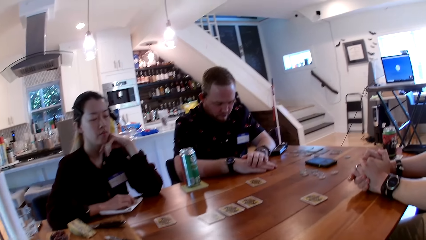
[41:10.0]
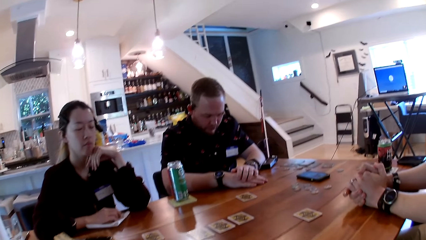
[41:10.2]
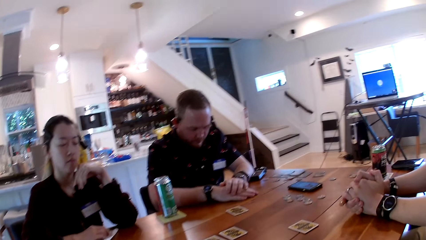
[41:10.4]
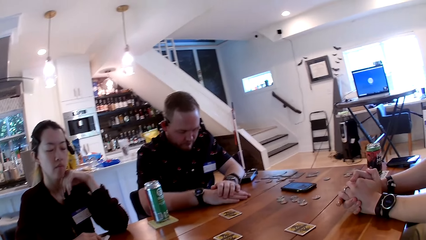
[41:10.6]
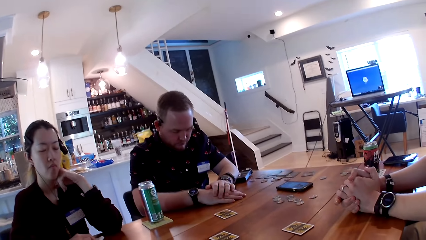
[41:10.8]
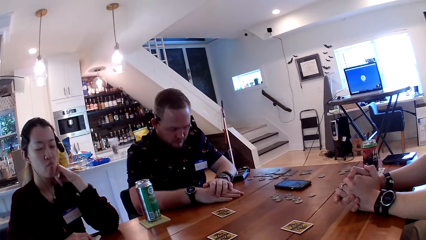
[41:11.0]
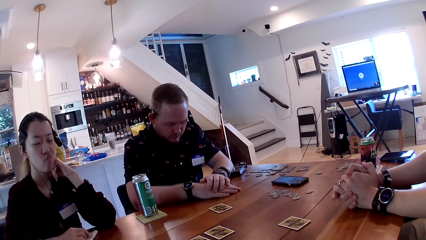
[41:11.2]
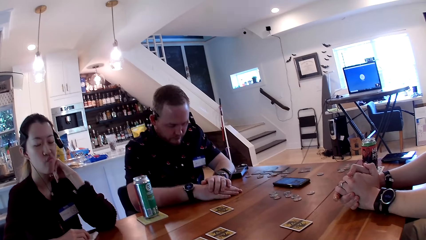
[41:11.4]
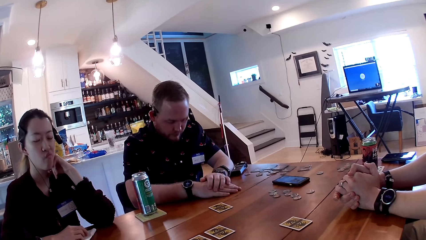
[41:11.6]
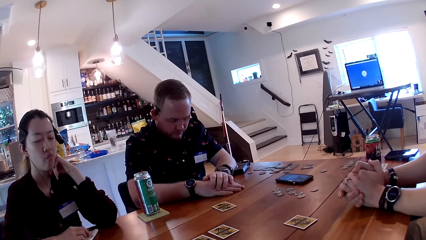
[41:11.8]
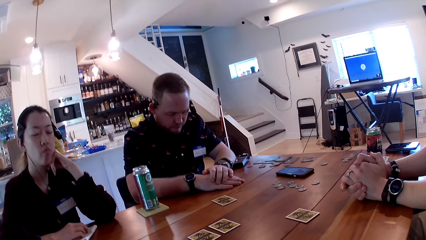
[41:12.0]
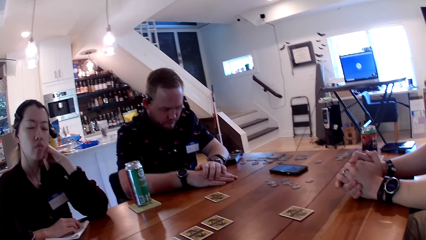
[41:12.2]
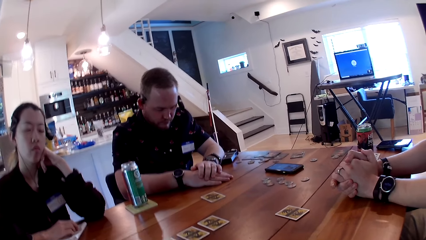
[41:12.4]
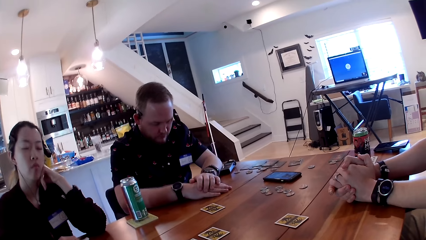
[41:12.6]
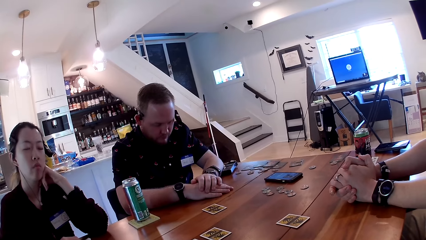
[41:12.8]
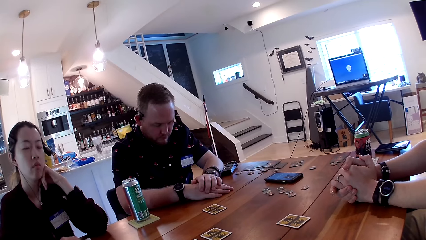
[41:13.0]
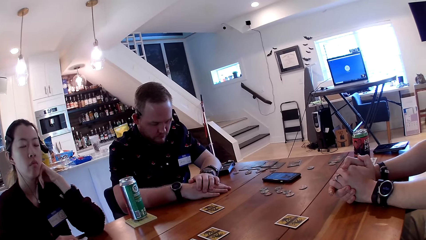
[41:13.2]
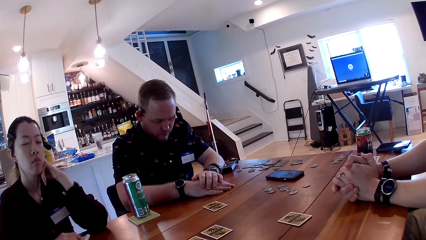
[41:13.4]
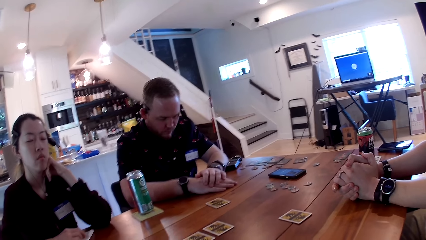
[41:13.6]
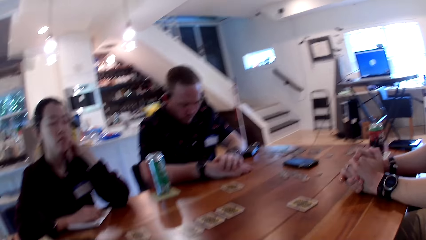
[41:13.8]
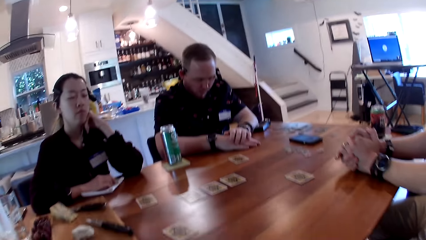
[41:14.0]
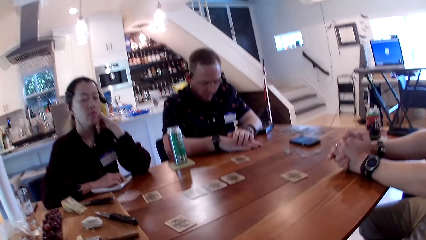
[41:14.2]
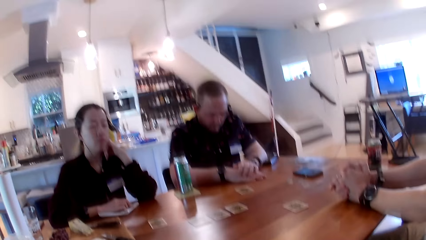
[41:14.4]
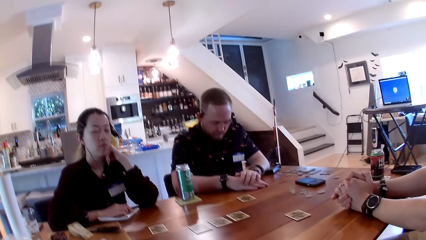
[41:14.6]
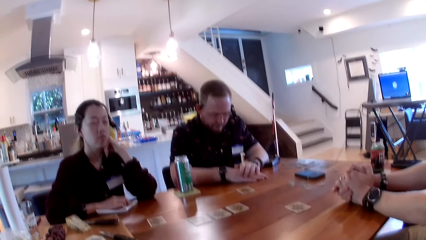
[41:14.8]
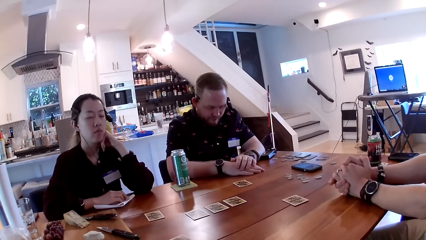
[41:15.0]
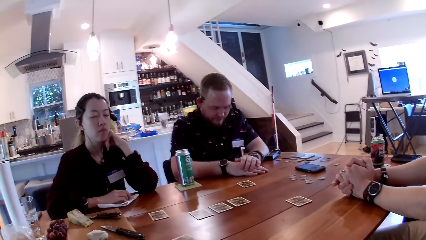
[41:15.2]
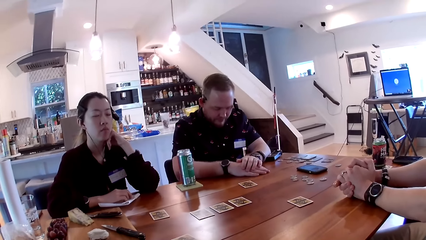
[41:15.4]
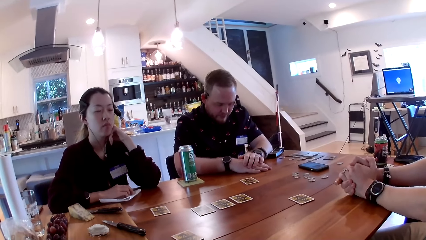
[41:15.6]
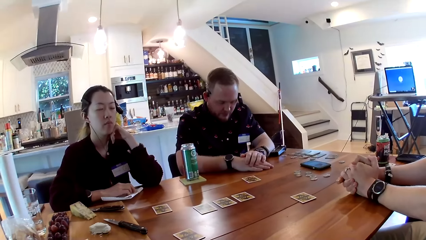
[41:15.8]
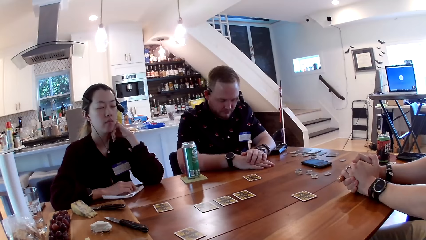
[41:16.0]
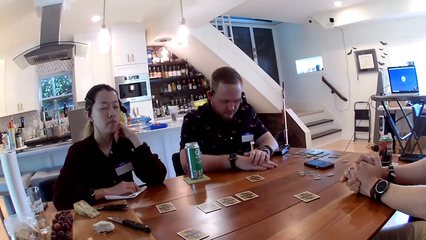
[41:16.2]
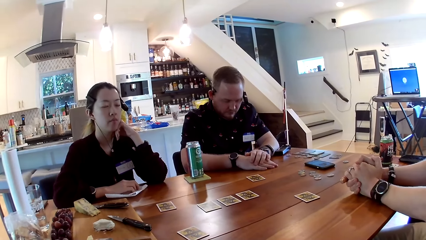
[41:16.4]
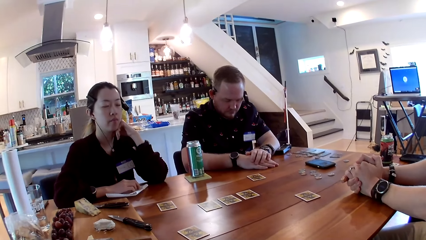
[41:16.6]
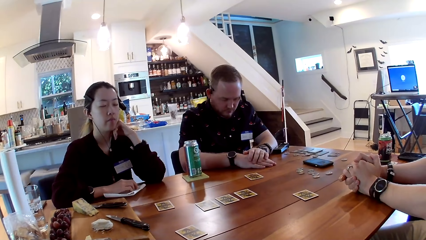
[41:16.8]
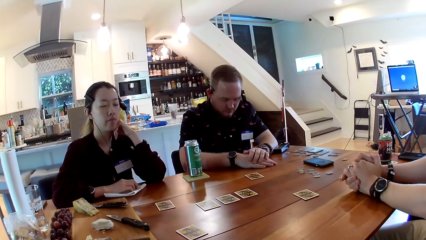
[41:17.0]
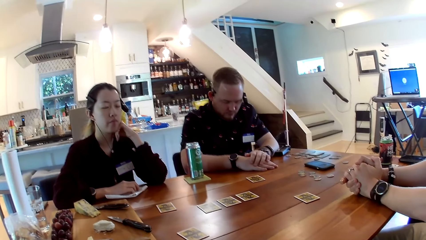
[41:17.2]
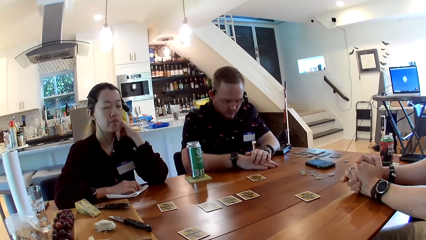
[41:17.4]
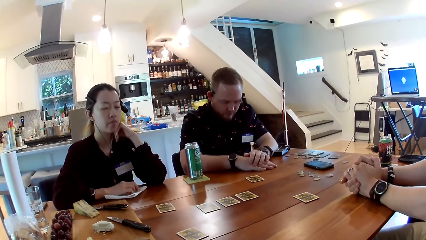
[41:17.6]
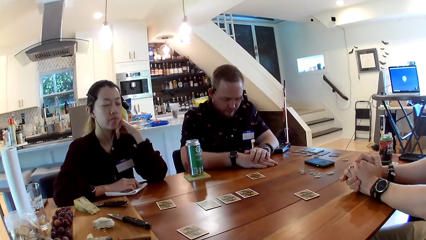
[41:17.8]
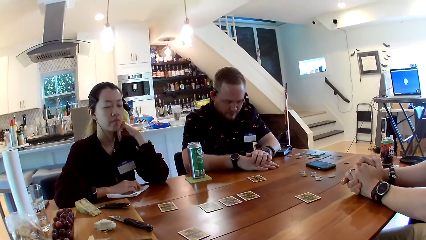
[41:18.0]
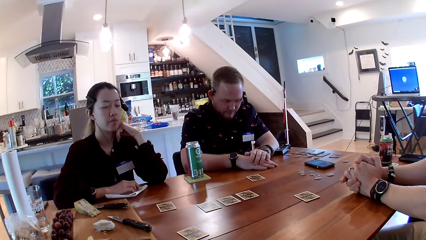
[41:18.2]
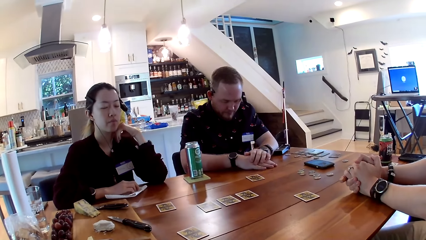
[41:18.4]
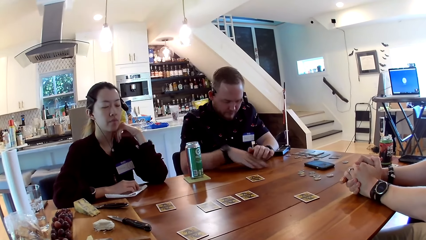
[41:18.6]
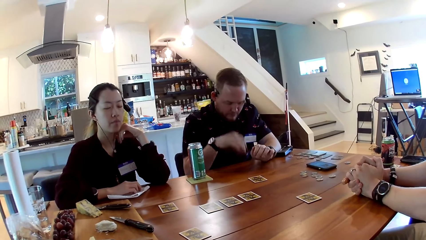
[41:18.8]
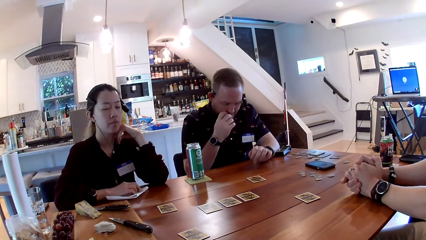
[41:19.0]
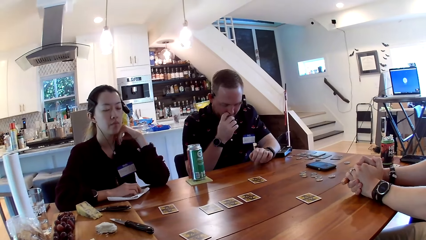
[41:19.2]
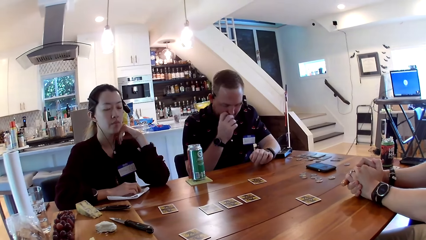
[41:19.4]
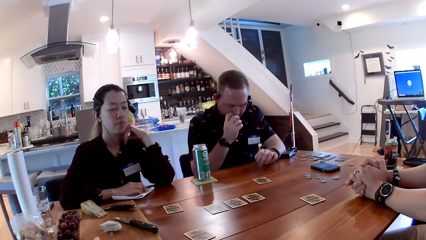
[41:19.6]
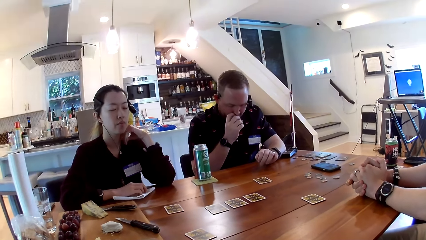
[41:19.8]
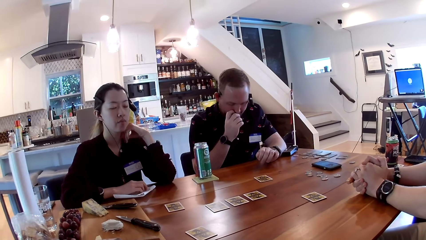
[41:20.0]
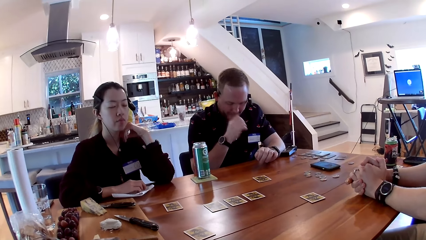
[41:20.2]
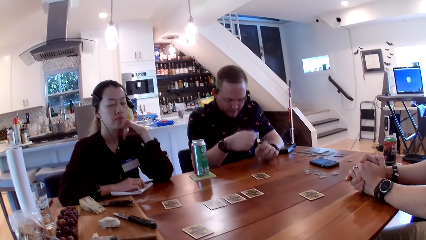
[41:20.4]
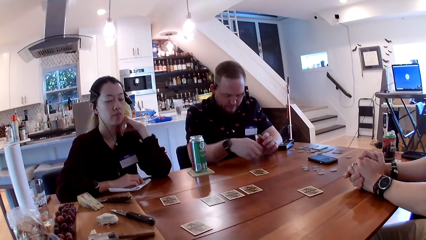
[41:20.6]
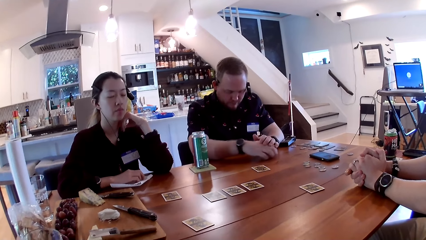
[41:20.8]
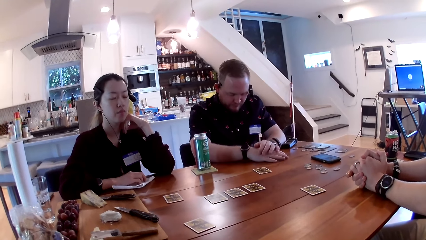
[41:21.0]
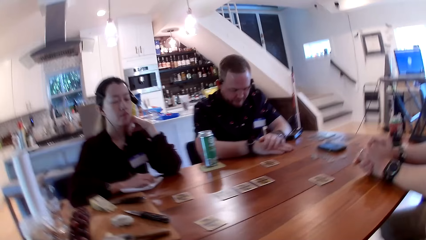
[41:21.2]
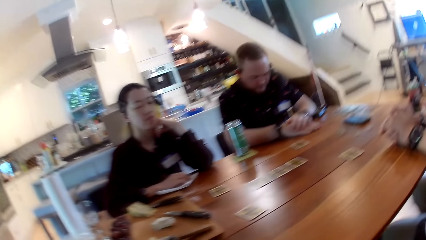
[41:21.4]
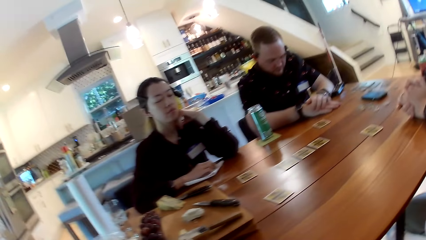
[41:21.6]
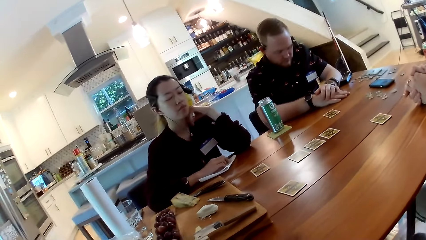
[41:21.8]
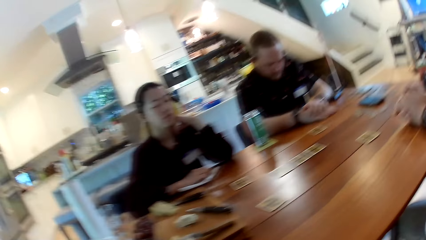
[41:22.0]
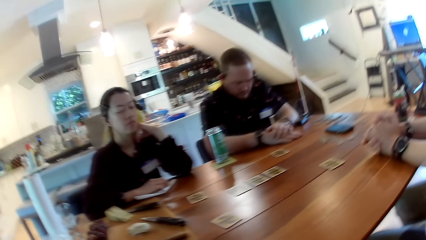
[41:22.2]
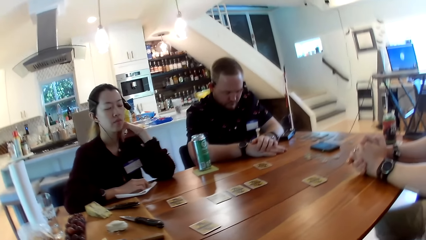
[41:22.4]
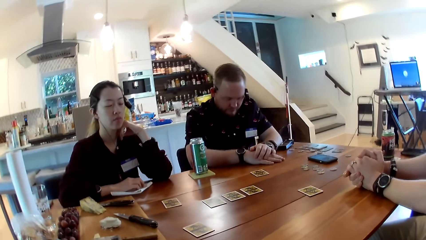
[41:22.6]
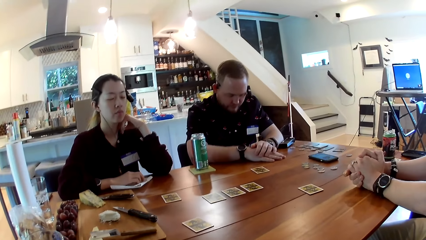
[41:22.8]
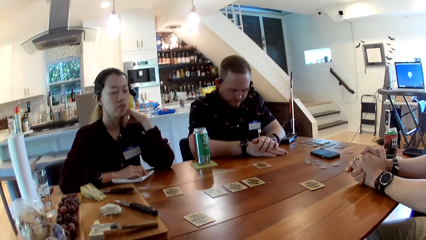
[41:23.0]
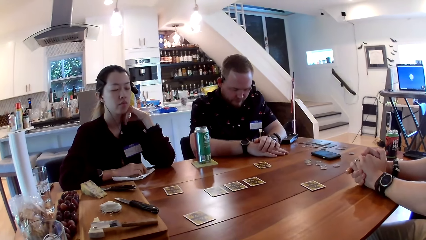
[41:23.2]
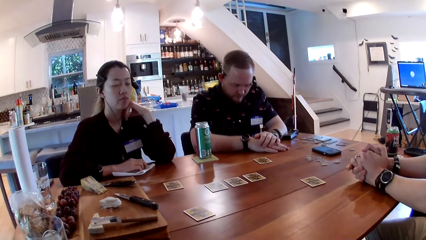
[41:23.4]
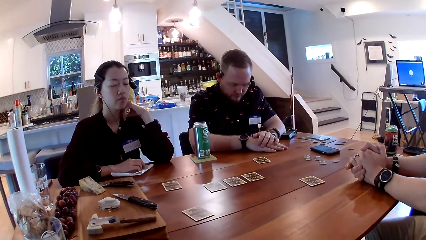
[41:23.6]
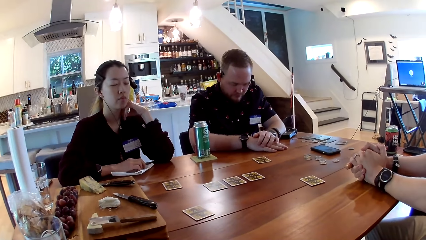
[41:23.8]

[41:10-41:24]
The man scratches his face with his right hand.

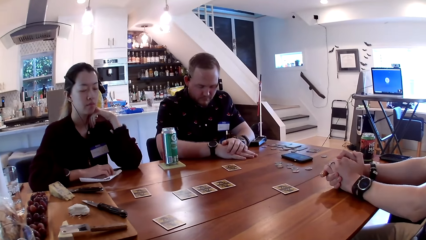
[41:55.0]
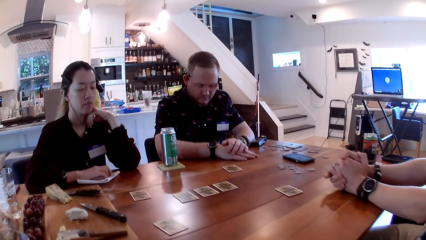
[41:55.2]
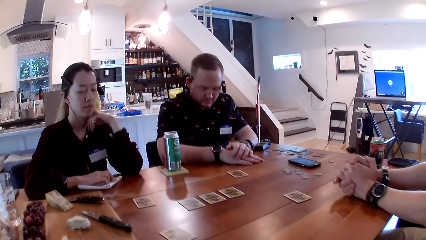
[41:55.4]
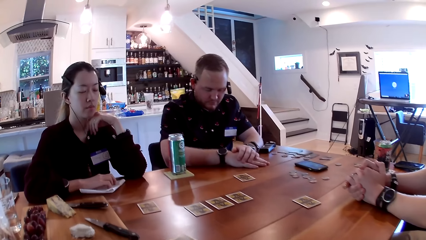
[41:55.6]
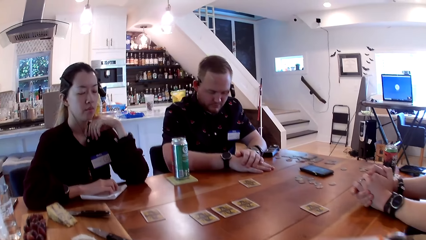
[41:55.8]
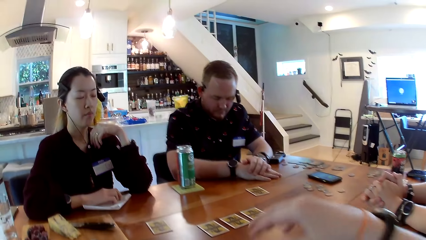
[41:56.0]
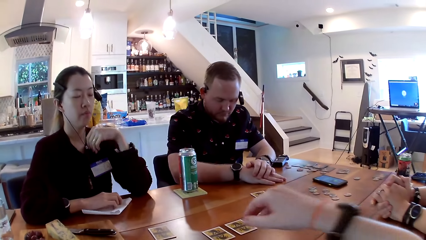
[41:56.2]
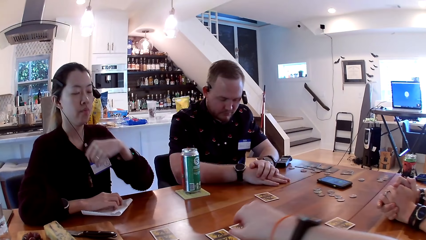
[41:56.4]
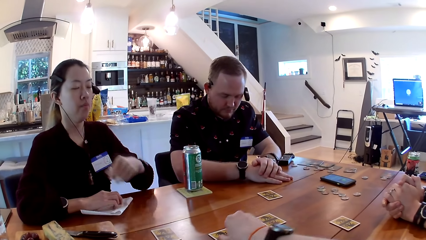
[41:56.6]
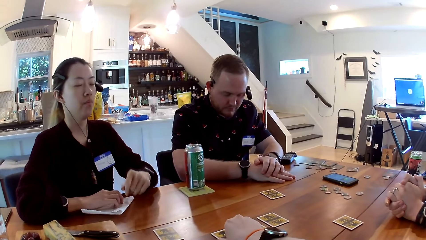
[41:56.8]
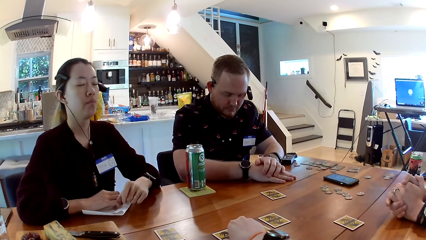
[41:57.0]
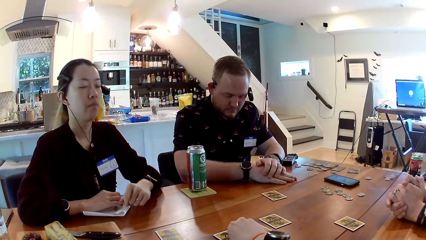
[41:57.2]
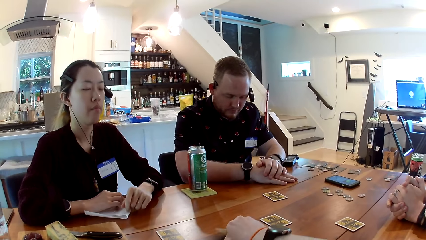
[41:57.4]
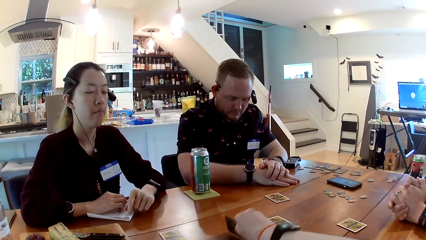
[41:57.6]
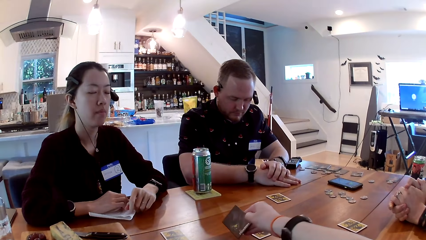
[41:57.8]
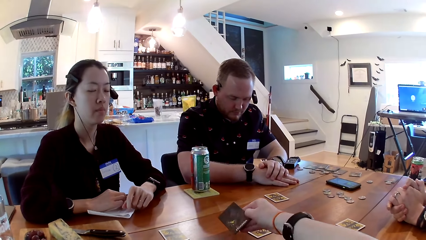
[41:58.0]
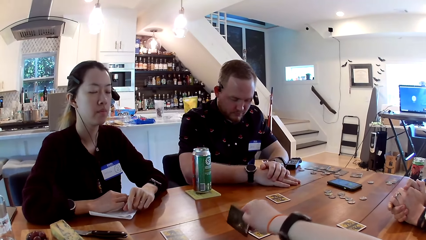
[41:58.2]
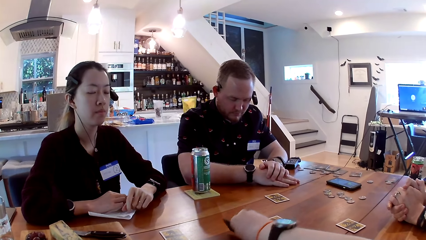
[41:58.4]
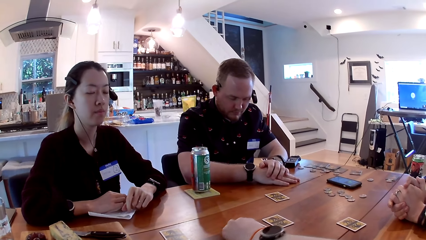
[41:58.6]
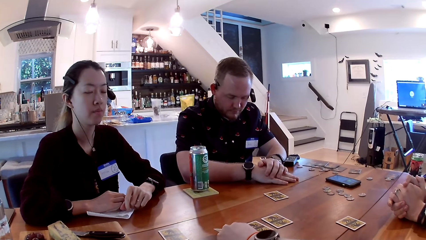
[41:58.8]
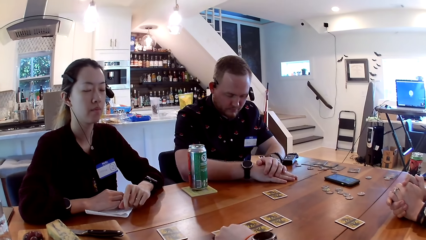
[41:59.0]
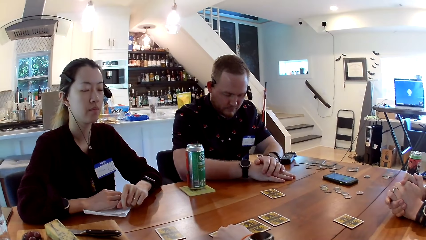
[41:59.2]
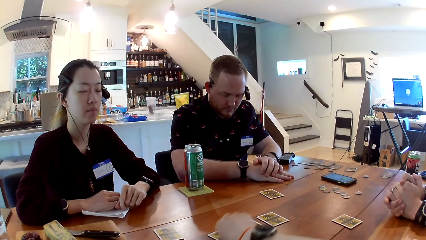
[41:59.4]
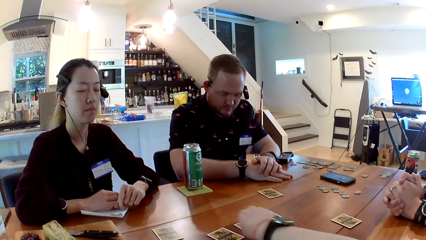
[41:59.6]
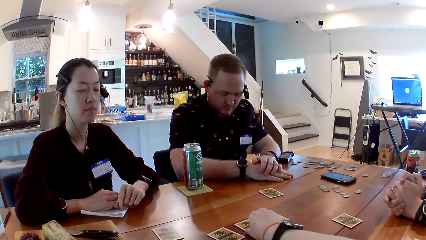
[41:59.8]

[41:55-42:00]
The camera wearer flips a card. She picks the card from the table with her right hand. She places the card in her right hand on the table.
